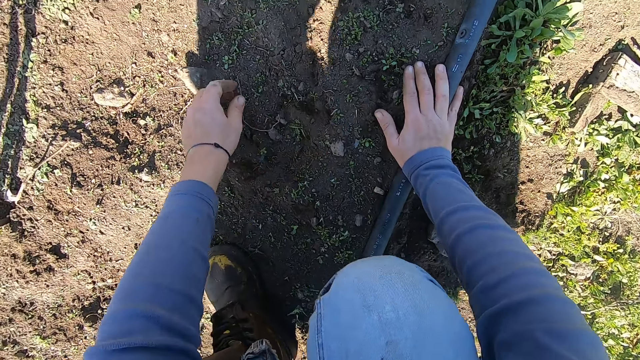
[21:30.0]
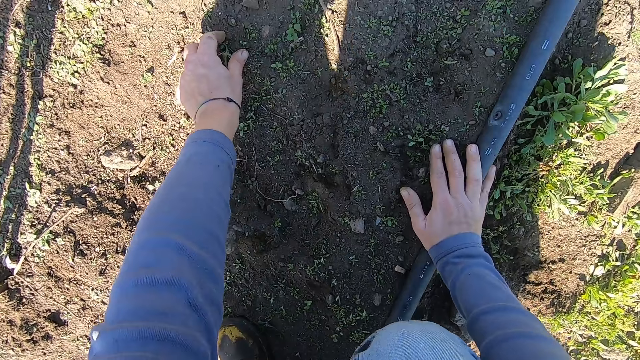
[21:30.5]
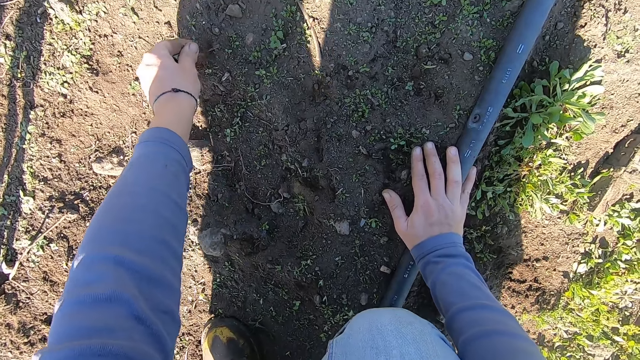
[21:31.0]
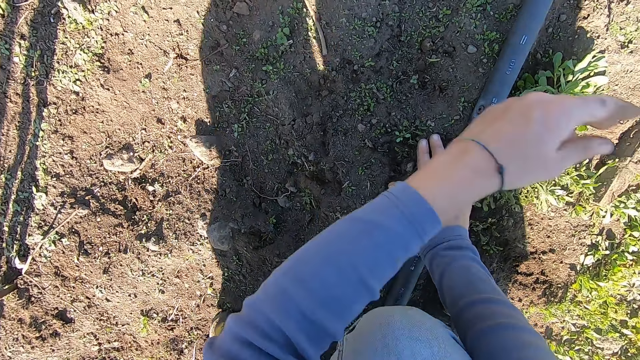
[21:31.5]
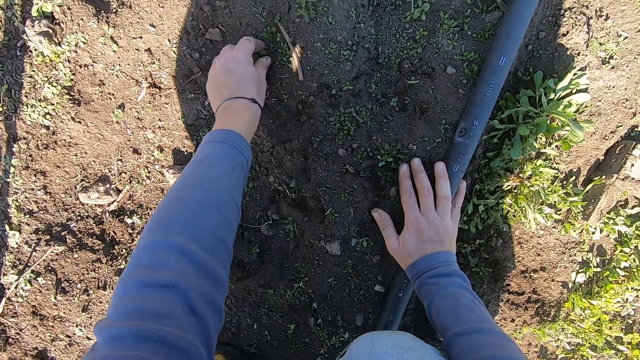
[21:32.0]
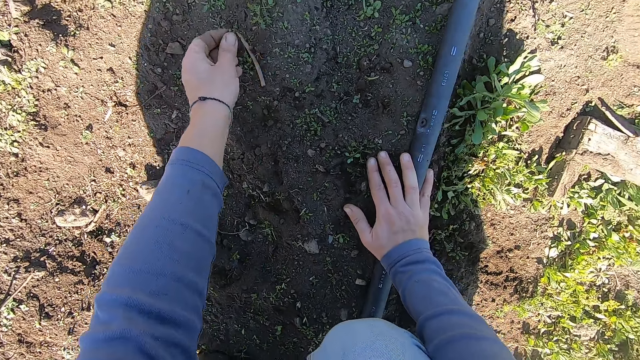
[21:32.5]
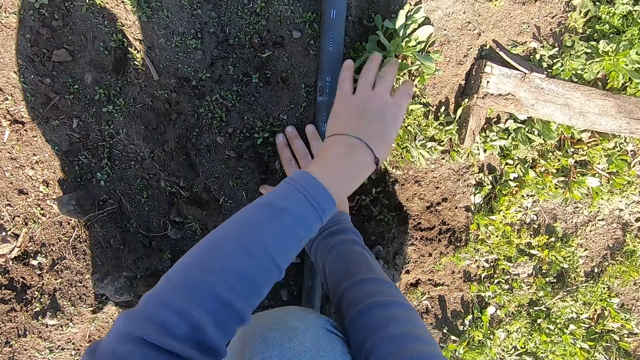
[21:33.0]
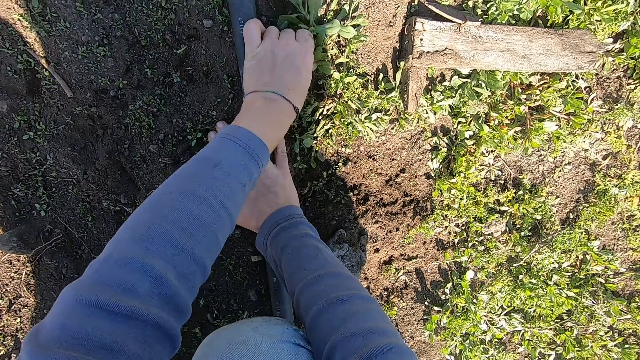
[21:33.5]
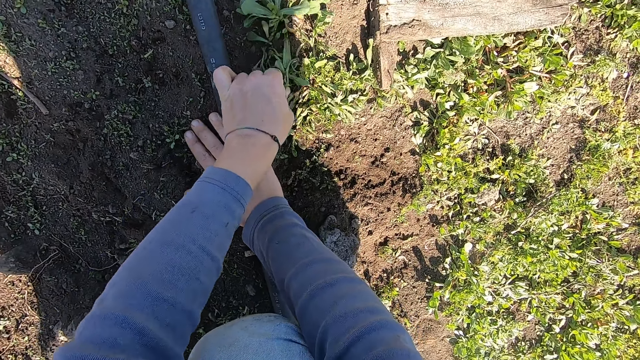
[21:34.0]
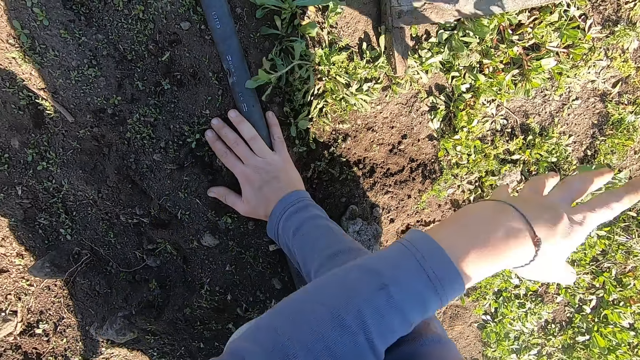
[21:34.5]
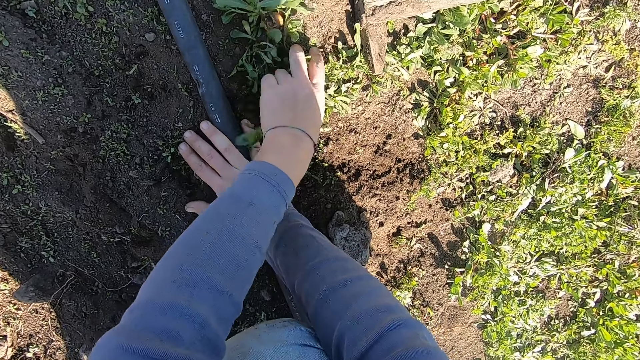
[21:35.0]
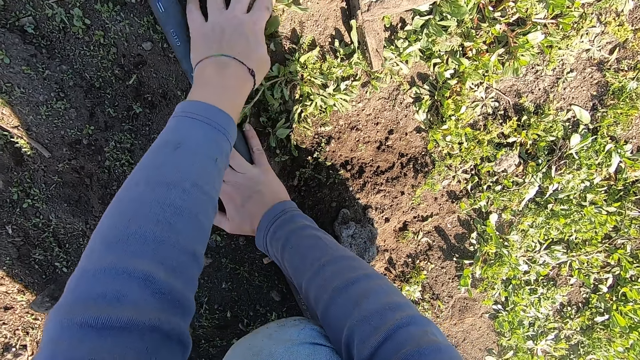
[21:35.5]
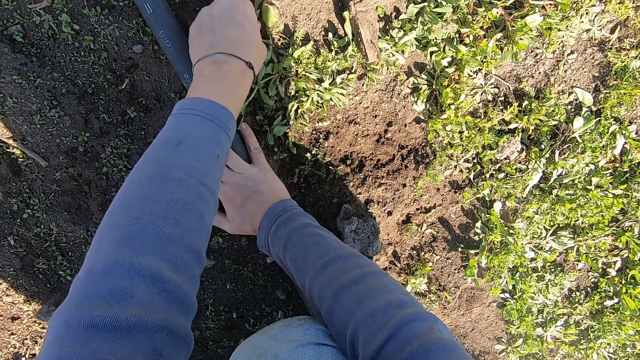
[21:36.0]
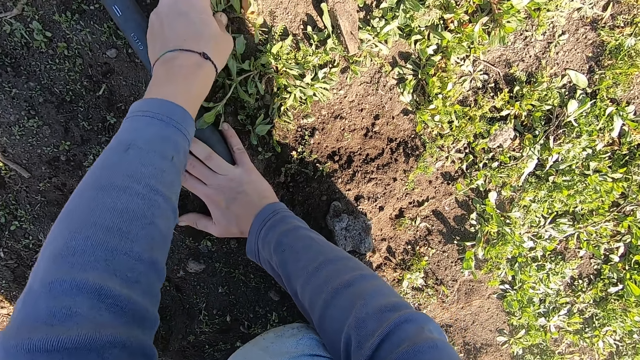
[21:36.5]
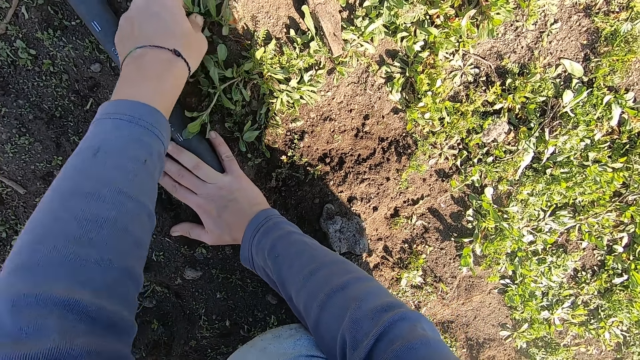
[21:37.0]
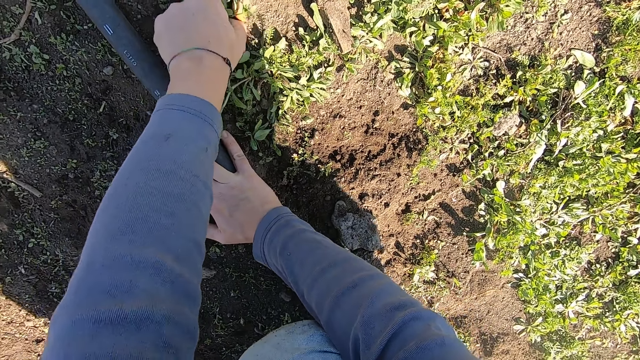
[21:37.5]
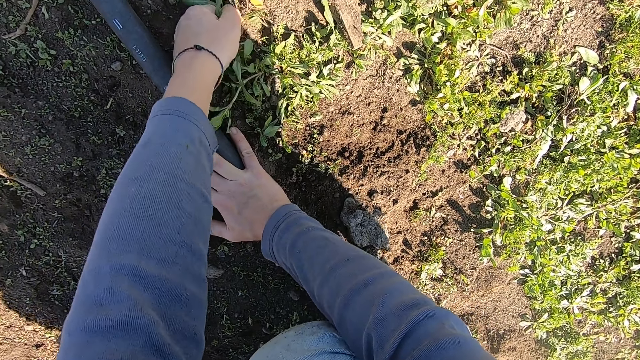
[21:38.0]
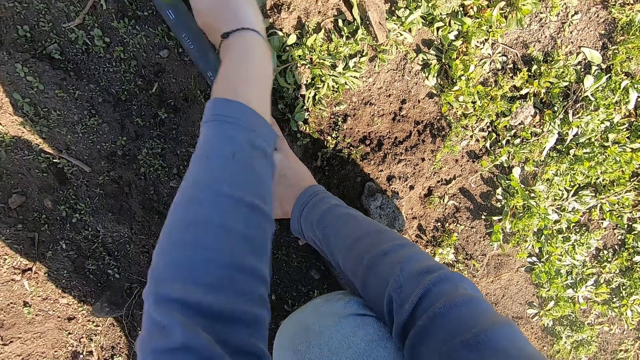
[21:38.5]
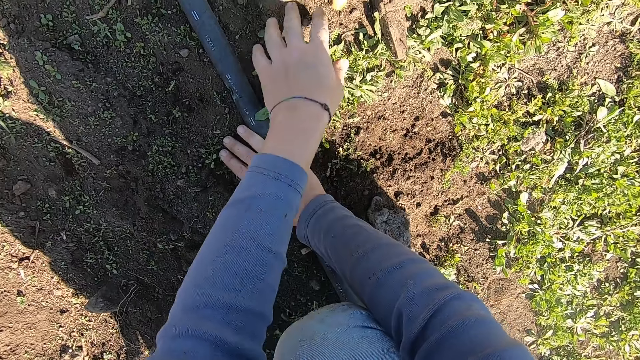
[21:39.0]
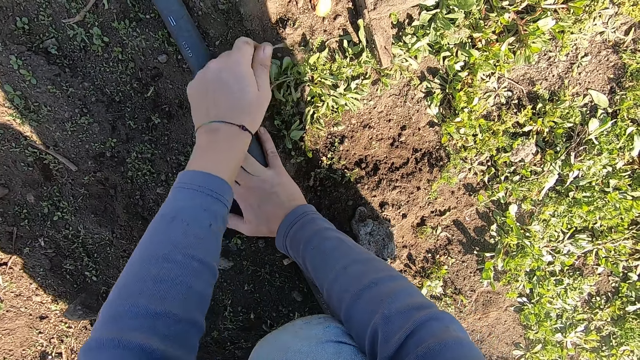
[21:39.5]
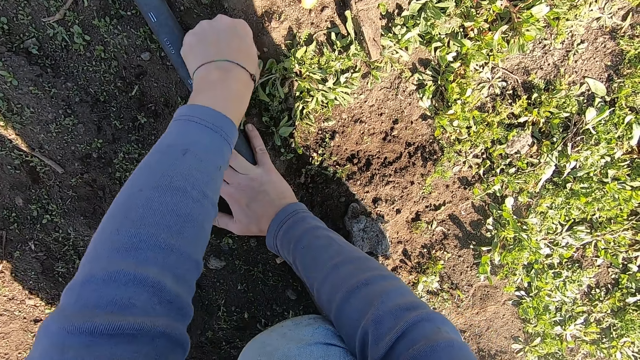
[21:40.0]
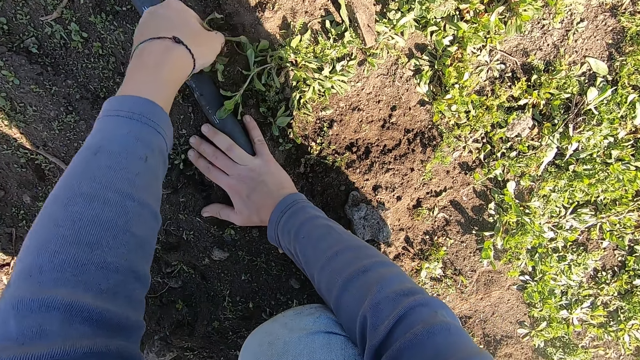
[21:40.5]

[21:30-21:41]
The camera wearer uproots a weed on the ground with his left hand. He throws away the weed. He uproots a weed on the ground with his left hand. He throws away the weed. He uproots a weed on the ground with his left hand. He throws away the weed. He uproots a weed on the ground with his left hand. He throws away the weed. He uproots a weed on the ground with his left hand.

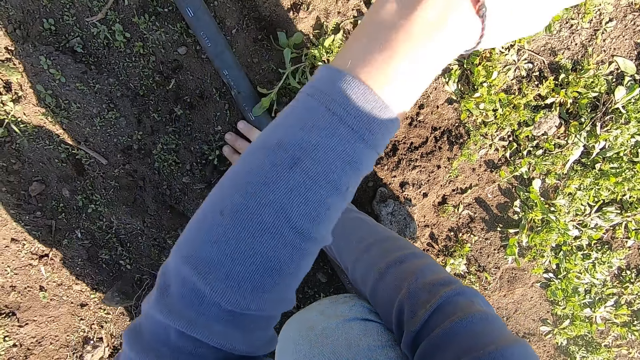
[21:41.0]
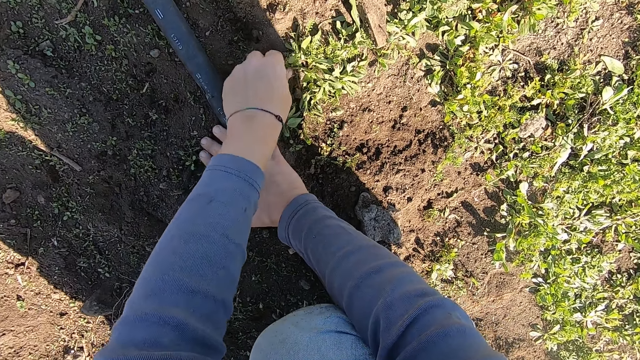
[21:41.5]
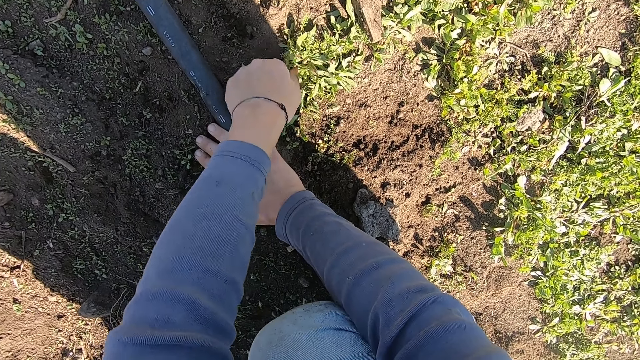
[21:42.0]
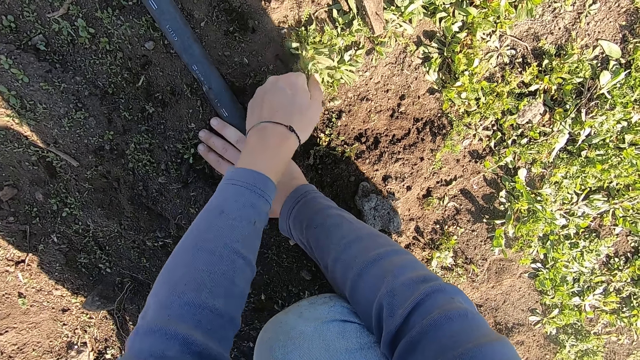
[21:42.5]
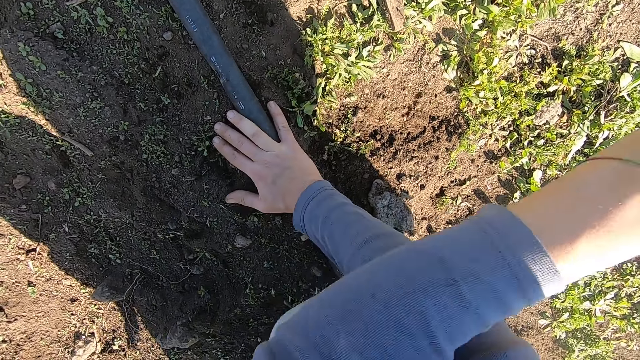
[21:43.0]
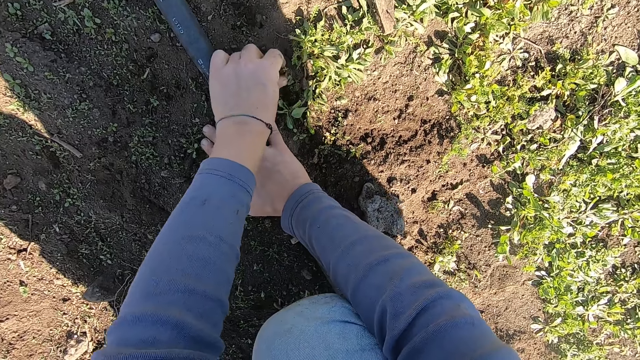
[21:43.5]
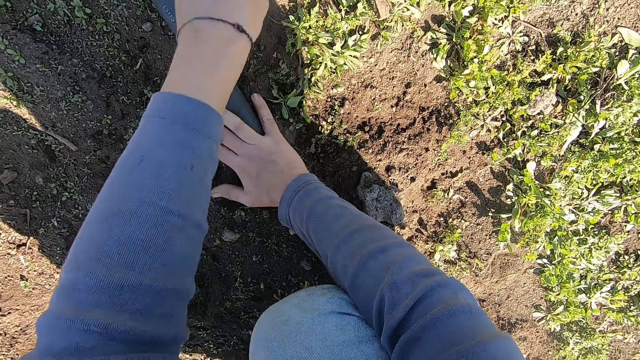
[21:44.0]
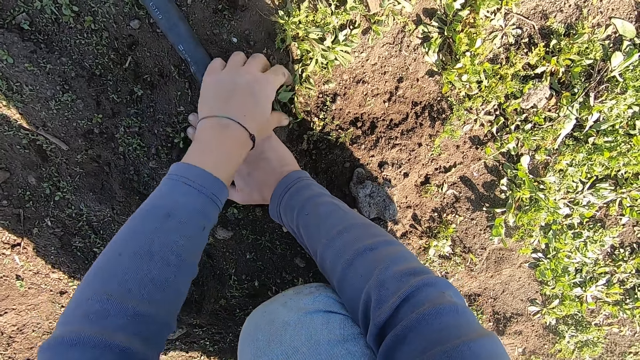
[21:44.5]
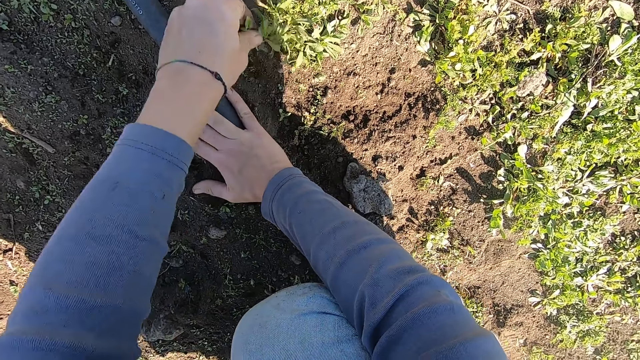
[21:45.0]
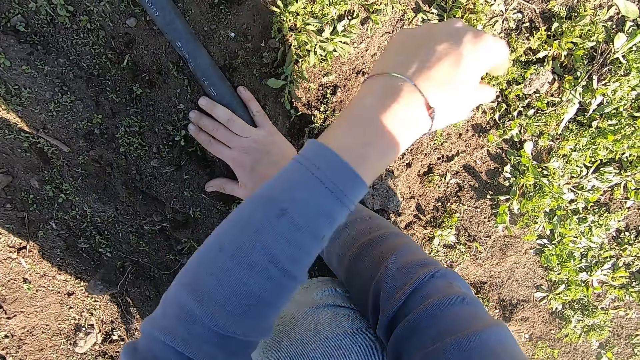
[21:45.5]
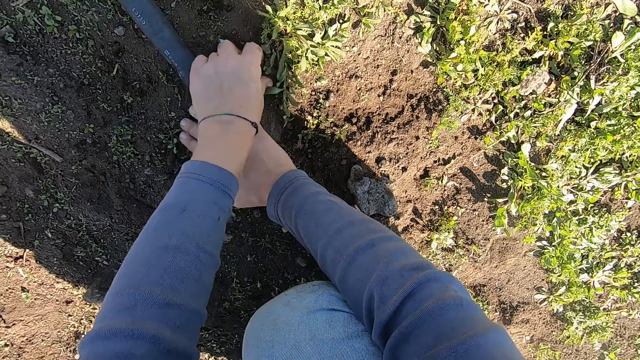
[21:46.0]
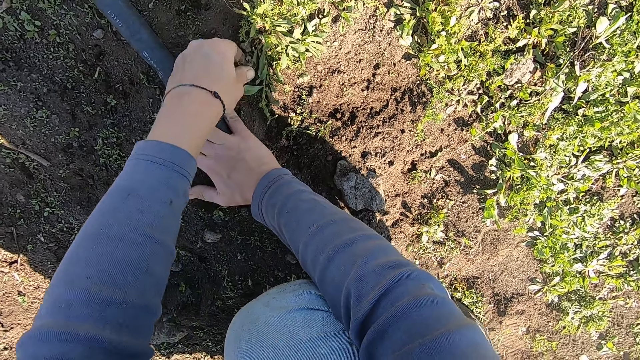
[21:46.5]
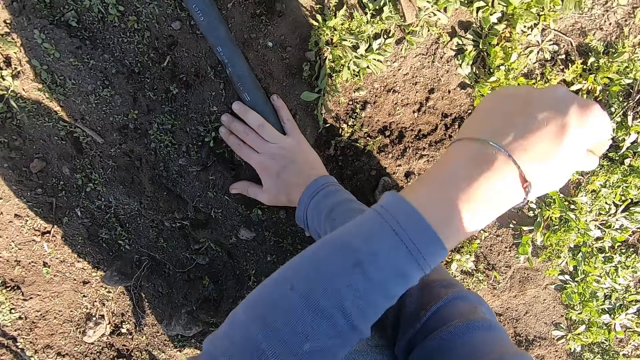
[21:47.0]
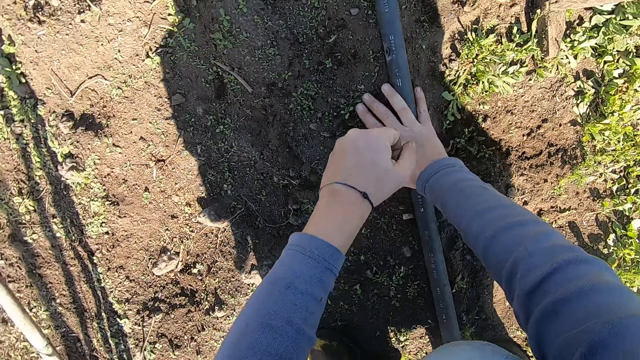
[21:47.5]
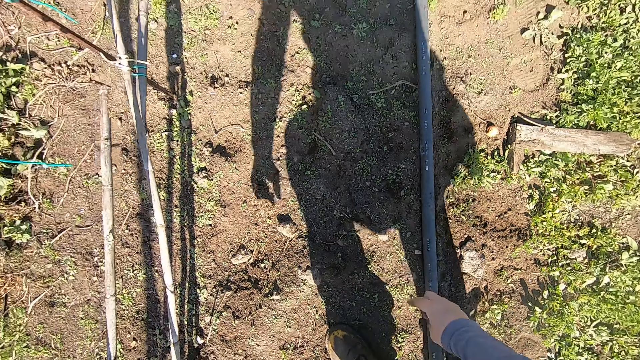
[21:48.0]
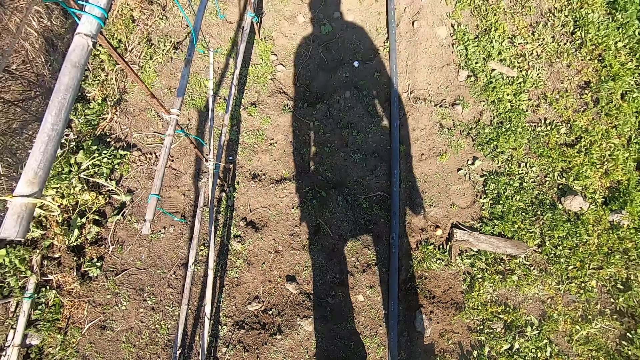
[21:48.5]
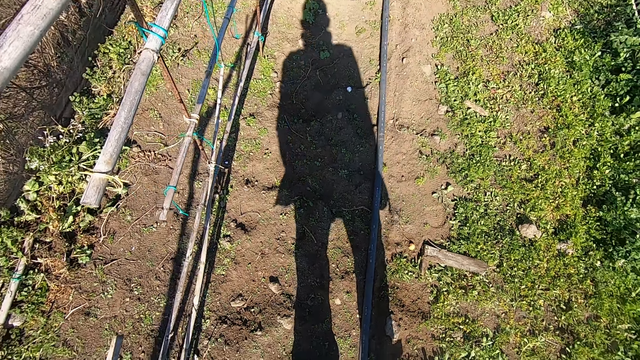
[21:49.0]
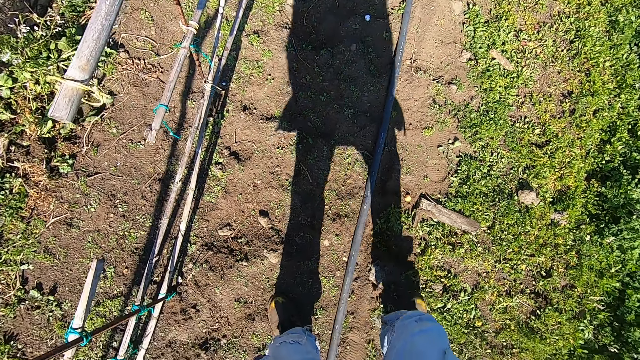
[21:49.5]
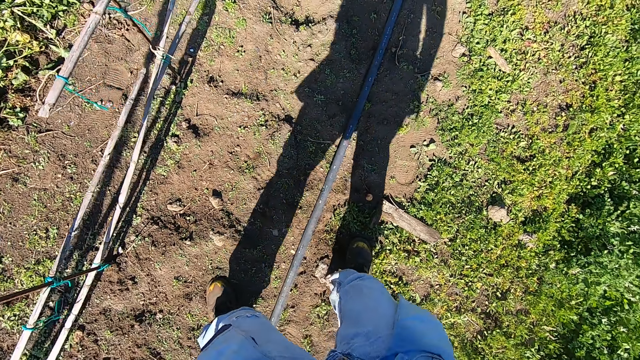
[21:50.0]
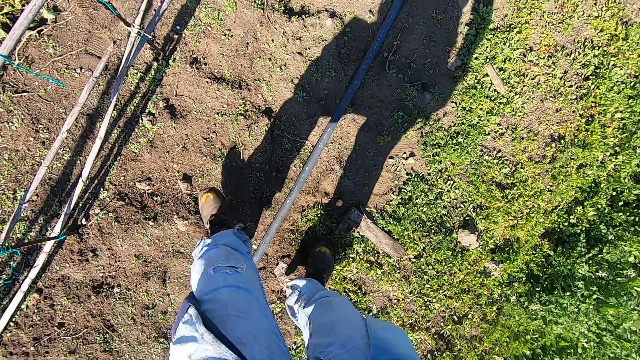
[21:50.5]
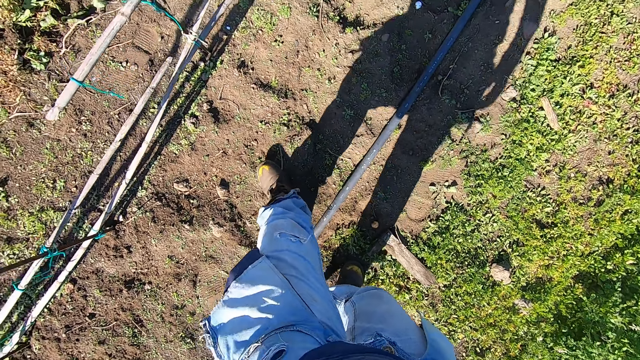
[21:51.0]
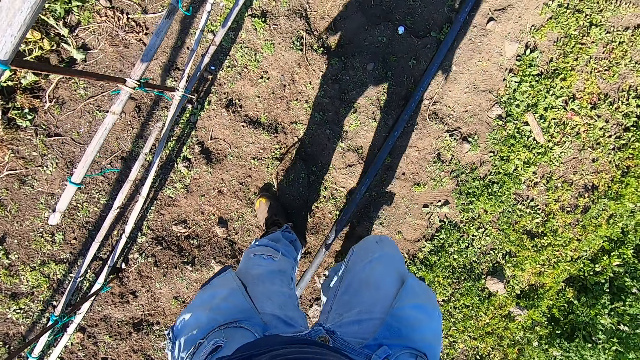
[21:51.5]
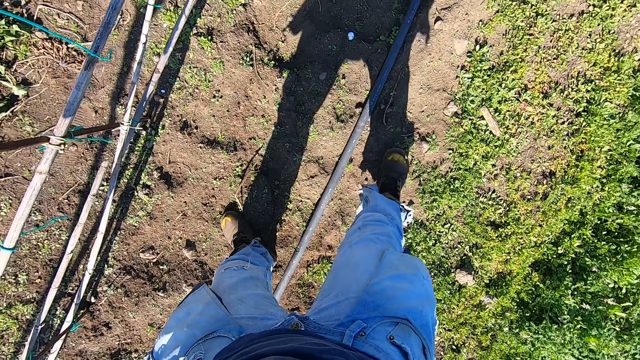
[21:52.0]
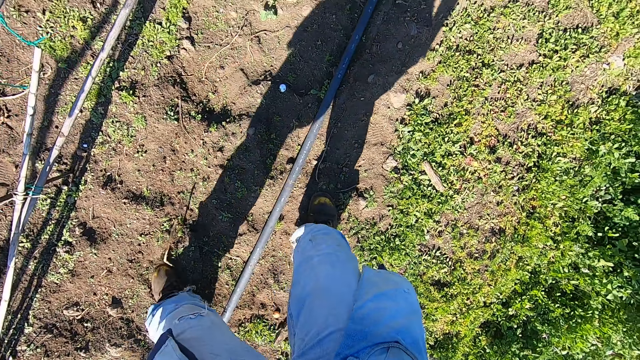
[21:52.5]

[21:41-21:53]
The camera wearer throws away the weed. He uproots a weed on the ground with his left hand. He throws away the weed. He uproots a weed on the ground with his left hand. He throws away the weed. He uproots a weed on the ground with his left hand. He throws away the weed. He uproots a weed on the ground with his left hand. He throws away the weed. He stands up from the ground. He moves forward a bit. He walks around the garden.
